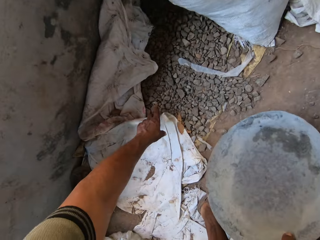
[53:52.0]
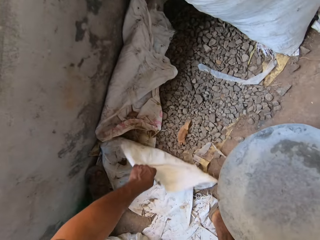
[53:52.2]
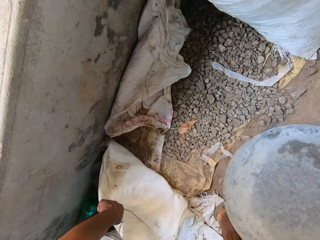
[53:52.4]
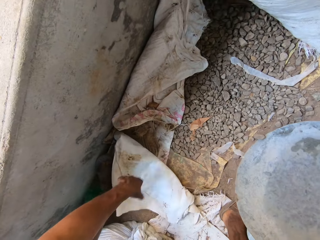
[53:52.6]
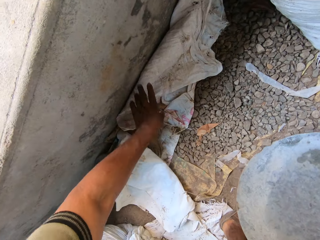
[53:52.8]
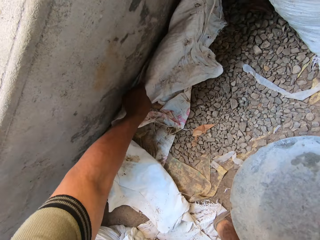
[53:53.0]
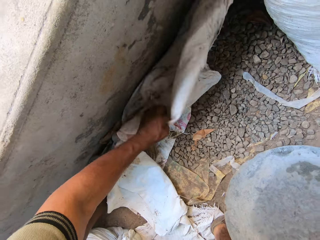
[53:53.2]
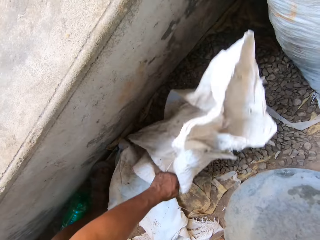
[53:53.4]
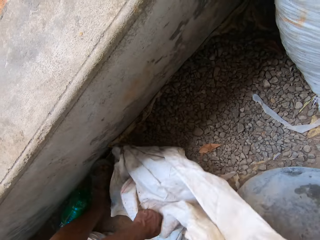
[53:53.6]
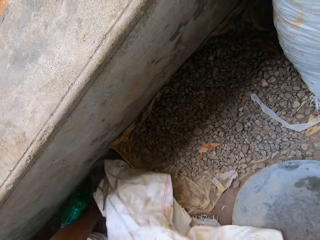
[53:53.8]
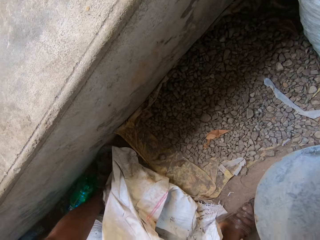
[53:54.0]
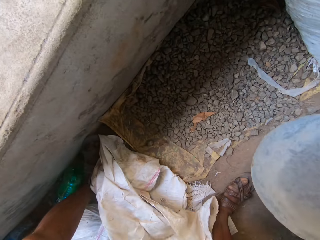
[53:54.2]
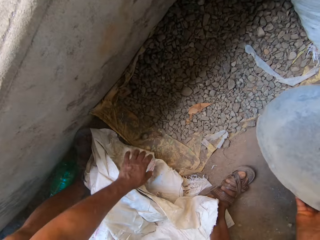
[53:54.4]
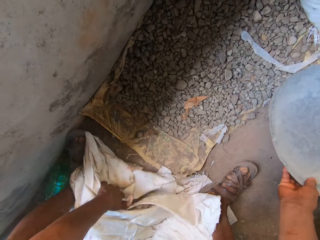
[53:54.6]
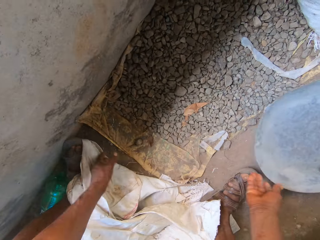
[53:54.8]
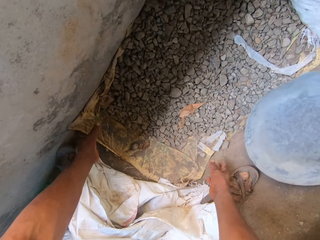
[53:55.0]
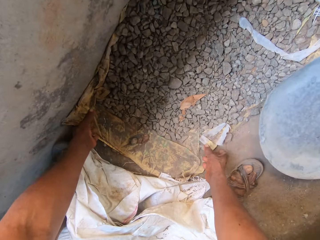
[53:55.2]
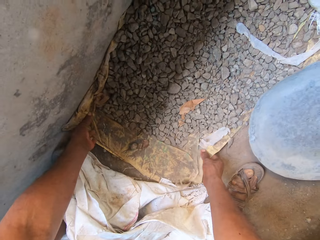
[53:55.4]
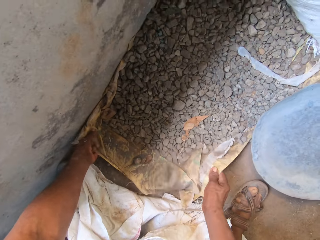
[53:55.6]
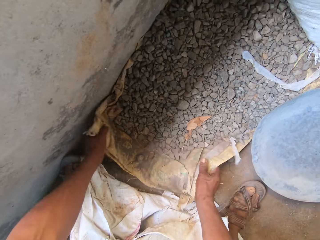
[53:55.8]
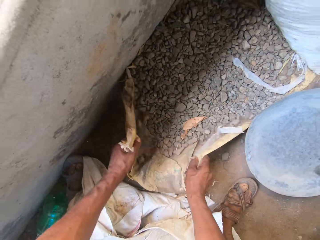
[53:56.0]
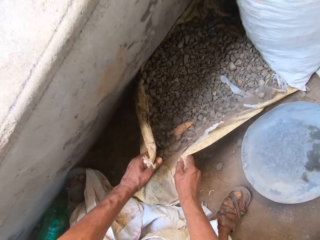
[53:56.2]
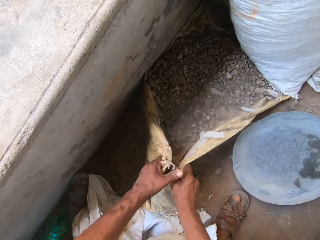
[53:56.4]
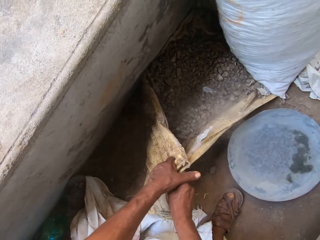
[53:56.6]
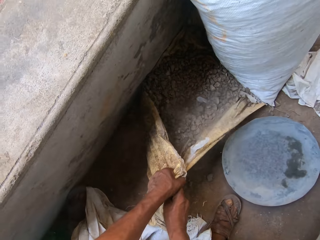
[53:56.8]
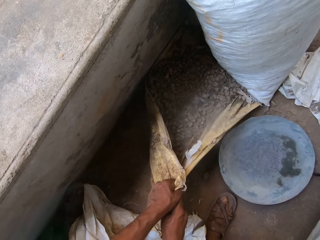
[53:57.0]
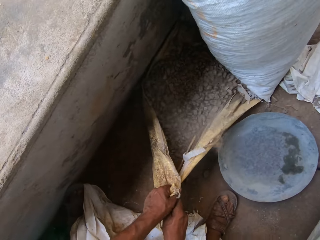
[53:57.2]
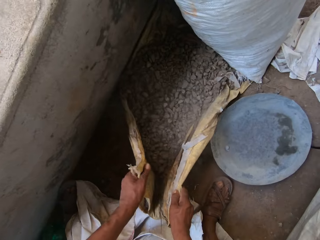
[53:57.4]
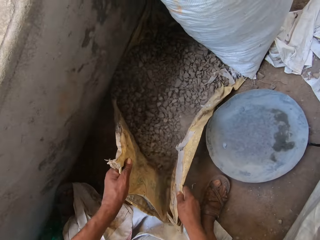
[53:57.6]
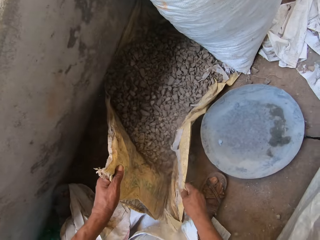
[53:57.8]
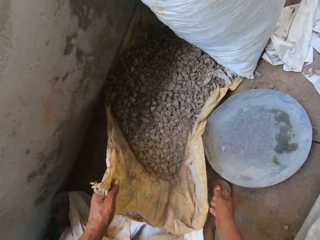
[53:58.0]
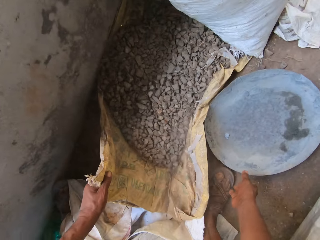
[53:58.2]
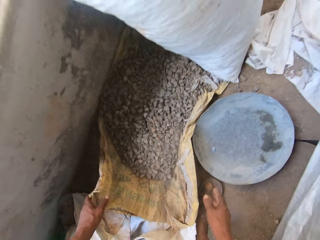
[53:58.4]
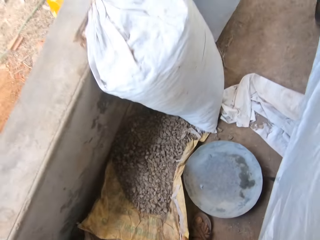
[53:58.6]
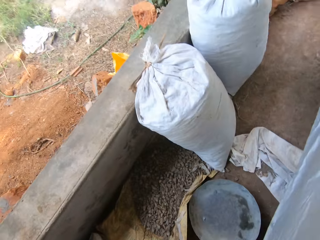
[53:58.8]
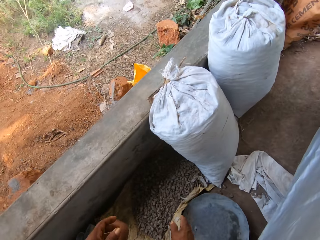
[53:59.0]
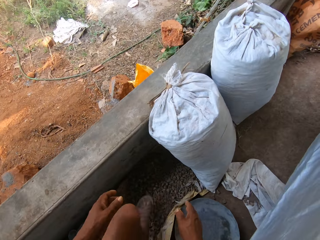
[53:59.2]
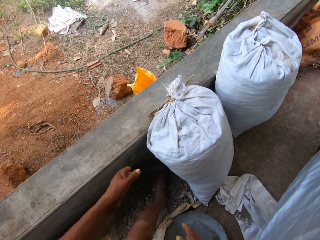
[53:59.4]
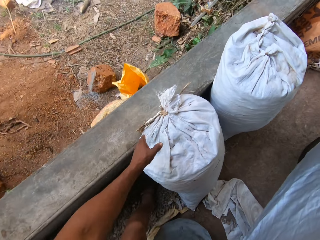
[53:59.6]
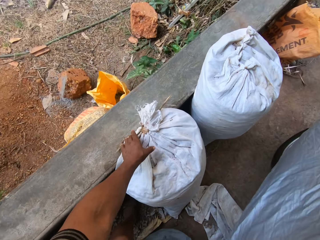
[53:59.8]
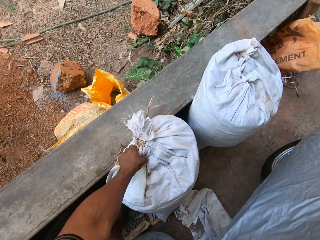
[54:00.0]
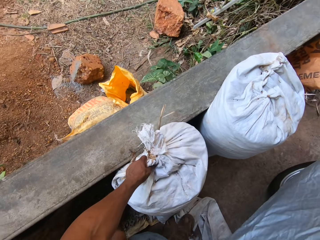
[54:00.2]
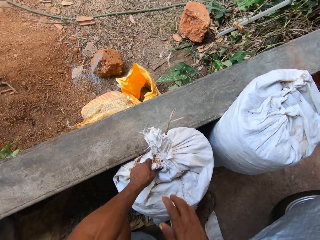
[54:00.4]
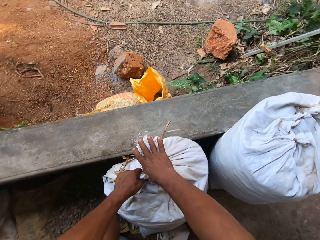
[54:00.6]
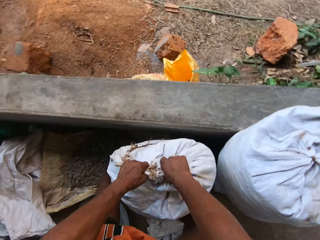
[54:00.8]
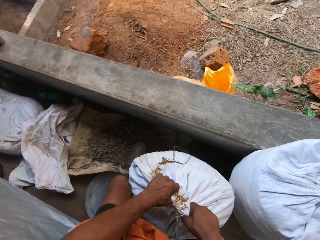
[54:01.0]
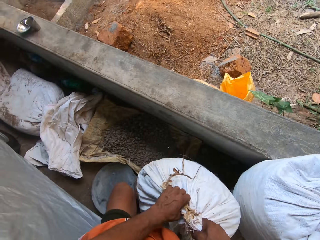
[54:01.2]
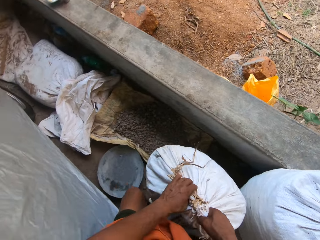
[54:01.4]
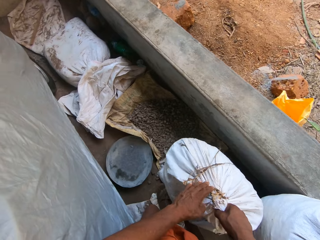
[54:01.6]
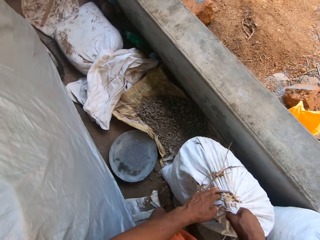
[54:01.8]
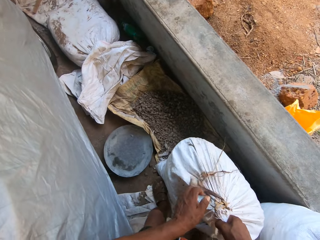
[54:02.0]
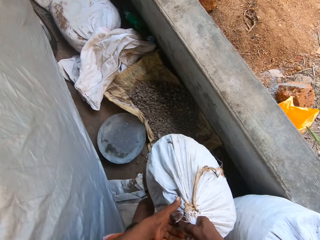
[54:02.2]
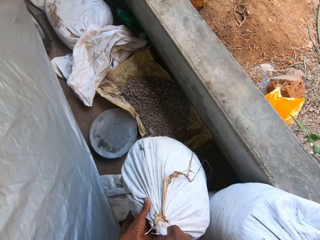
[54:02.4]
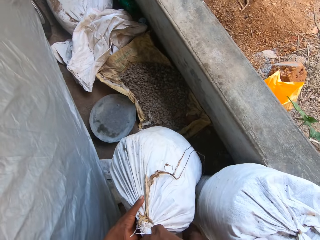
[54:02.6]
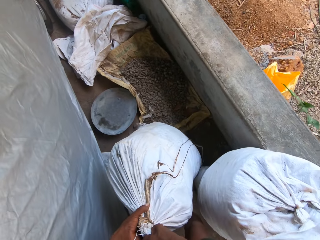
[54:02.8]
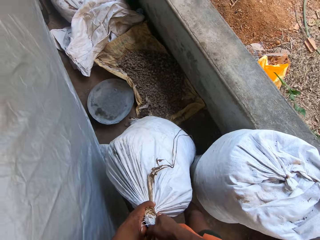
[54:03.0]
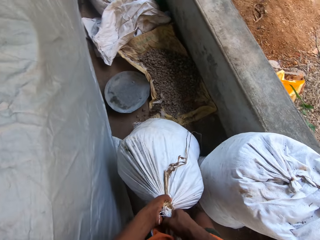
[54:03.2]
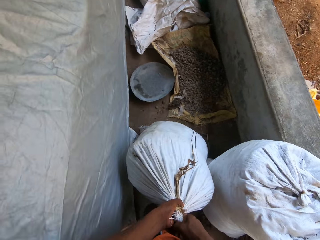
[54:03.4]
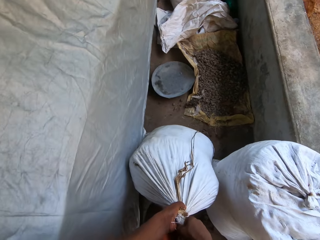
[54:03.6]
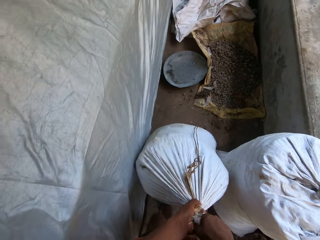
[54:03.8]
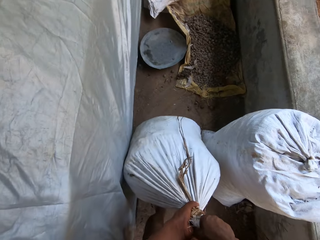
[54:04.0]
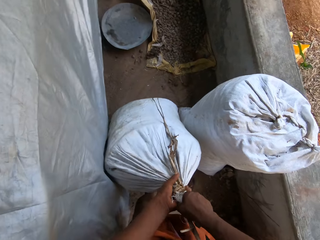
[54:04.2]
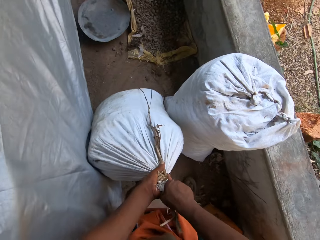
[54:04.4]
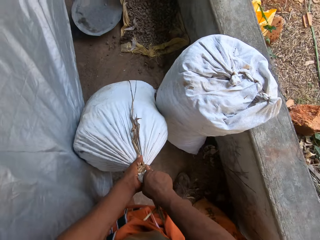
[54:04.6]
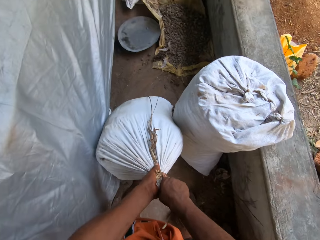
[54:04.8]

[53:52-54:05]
The camera wearer removes the gunny sack from the concrete with his left hand. He drops the tray from his right hand to the ground. He lifts a sack of granite with both hands. He folds the gunny sack with a concrete. He holds the sack of granite with his left hand. He drops the sack of granite from his left hand on the floor. He makes a step. He holds the sack of granite with his left hand. He pulls the sack of granite on the ground with both hands.

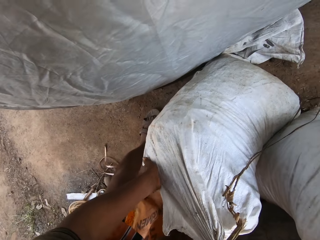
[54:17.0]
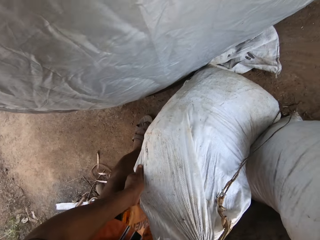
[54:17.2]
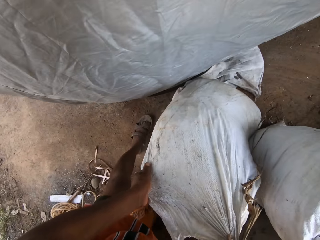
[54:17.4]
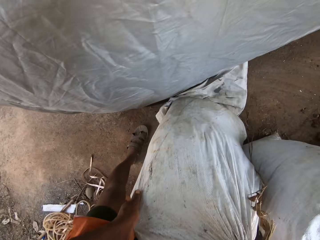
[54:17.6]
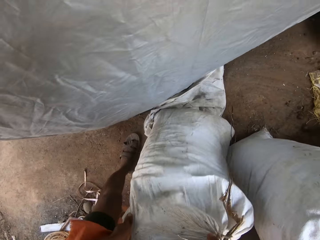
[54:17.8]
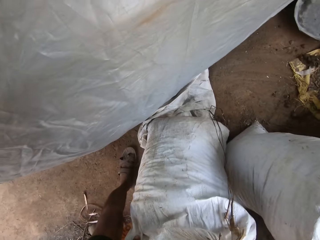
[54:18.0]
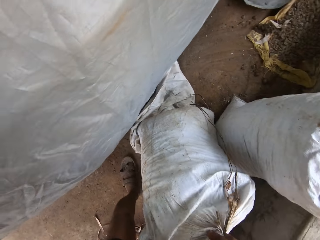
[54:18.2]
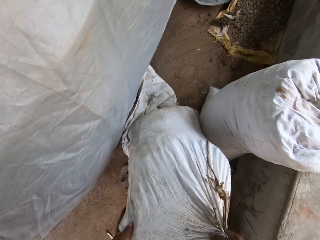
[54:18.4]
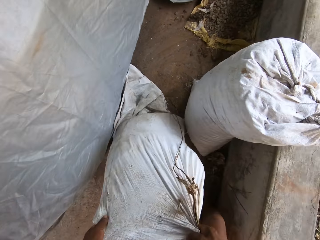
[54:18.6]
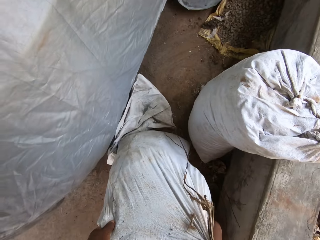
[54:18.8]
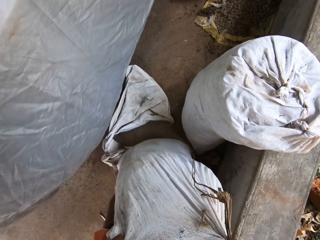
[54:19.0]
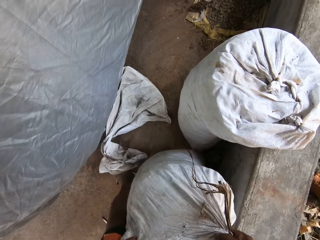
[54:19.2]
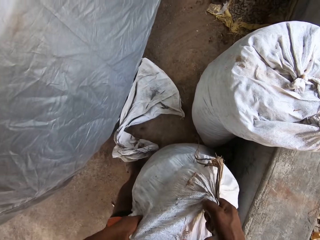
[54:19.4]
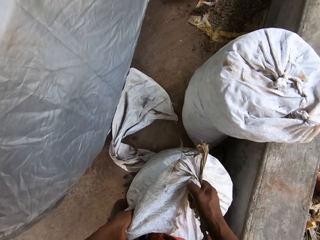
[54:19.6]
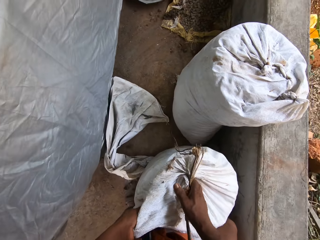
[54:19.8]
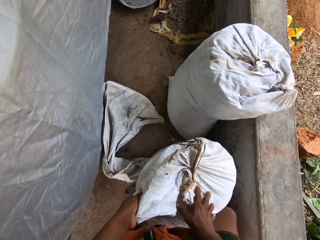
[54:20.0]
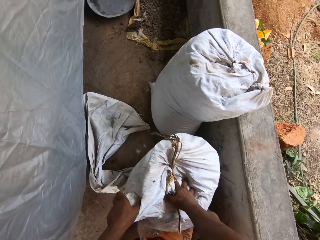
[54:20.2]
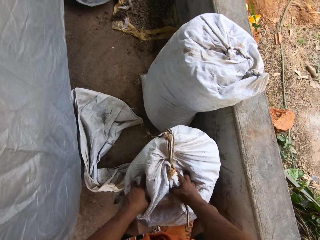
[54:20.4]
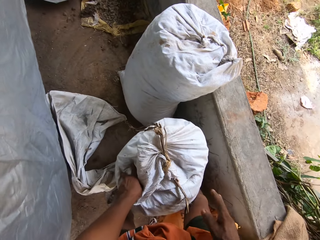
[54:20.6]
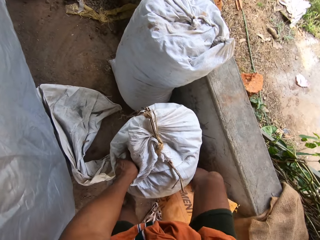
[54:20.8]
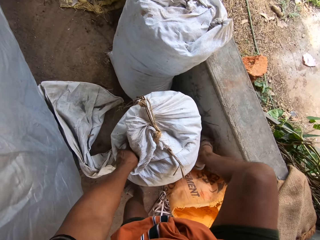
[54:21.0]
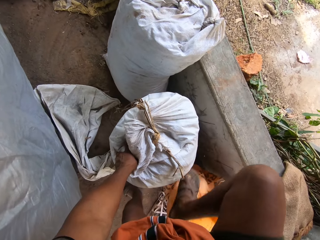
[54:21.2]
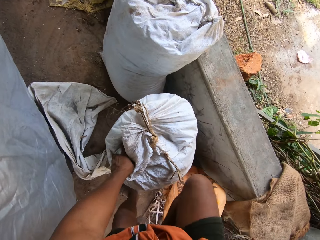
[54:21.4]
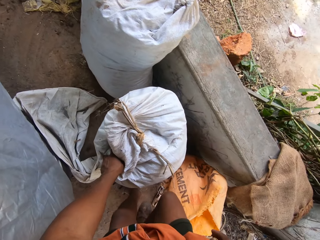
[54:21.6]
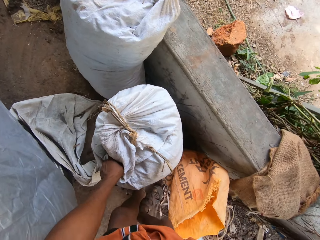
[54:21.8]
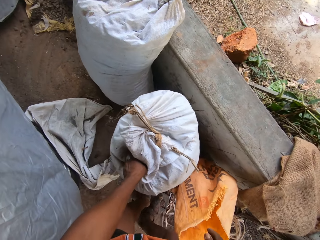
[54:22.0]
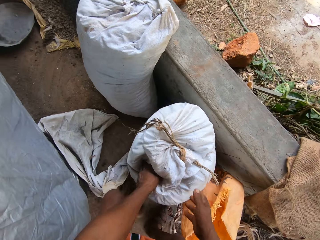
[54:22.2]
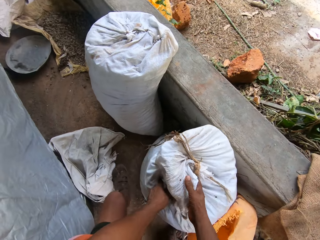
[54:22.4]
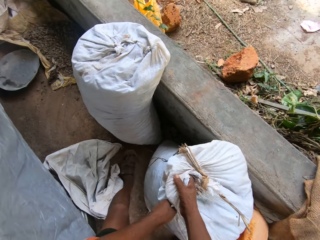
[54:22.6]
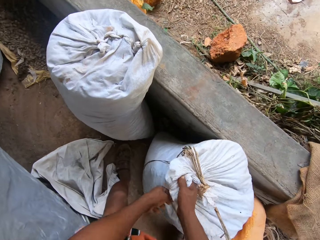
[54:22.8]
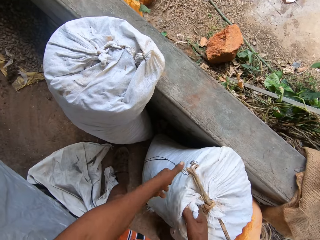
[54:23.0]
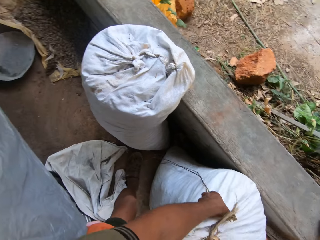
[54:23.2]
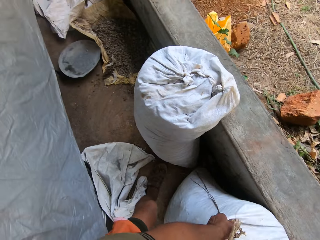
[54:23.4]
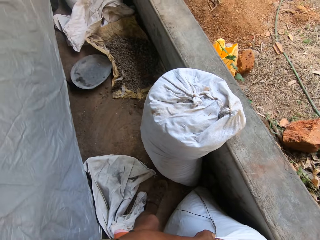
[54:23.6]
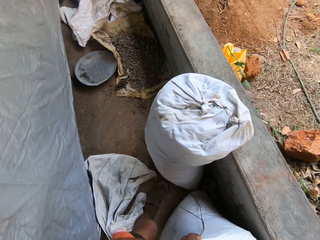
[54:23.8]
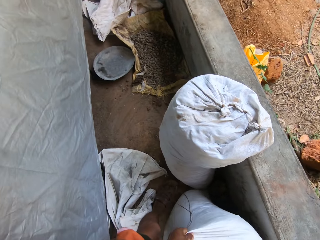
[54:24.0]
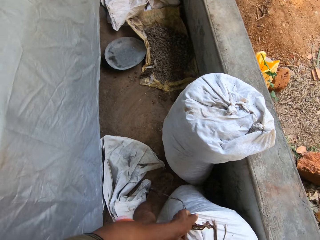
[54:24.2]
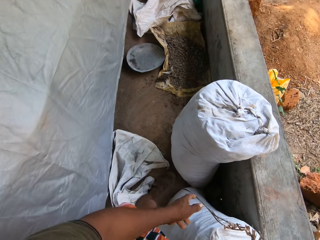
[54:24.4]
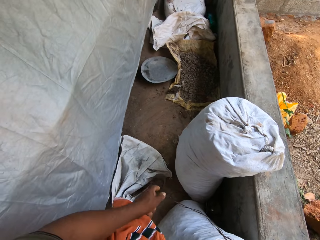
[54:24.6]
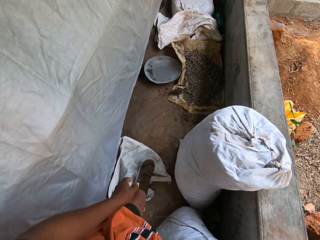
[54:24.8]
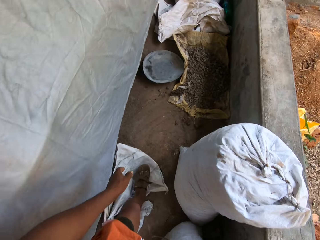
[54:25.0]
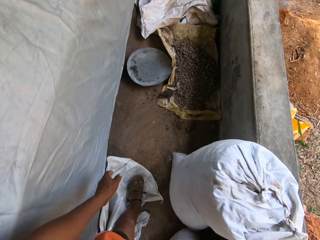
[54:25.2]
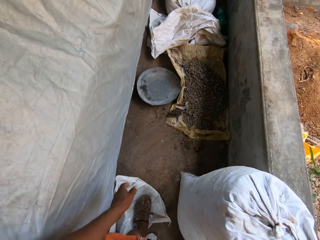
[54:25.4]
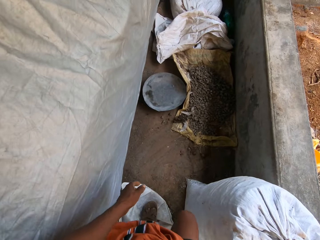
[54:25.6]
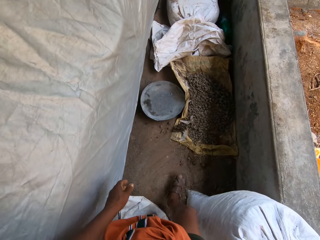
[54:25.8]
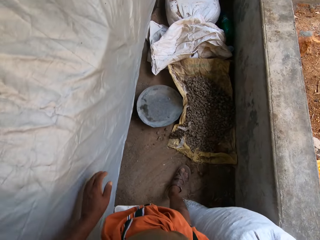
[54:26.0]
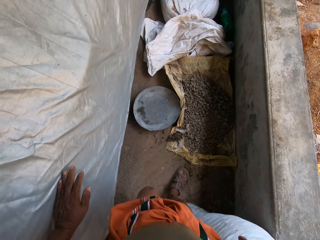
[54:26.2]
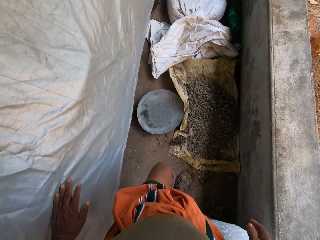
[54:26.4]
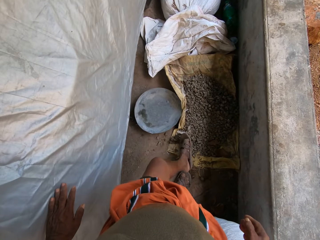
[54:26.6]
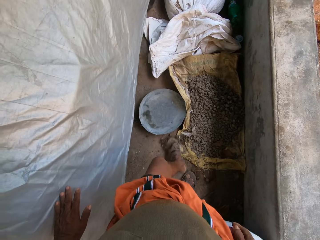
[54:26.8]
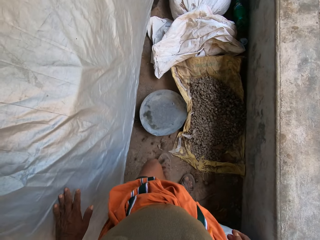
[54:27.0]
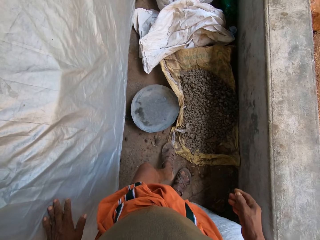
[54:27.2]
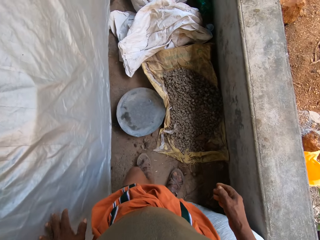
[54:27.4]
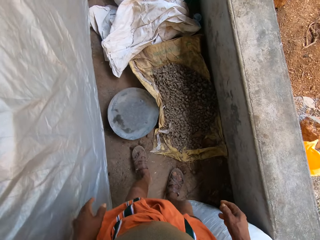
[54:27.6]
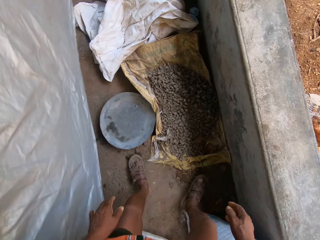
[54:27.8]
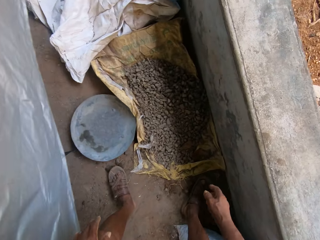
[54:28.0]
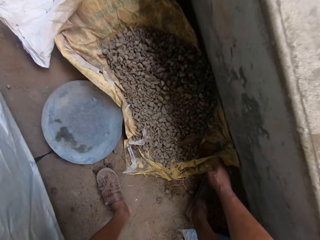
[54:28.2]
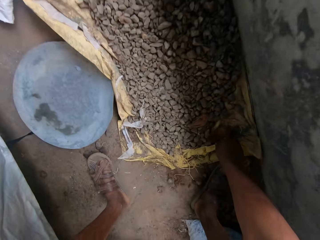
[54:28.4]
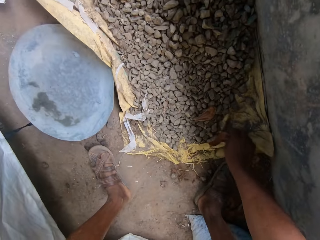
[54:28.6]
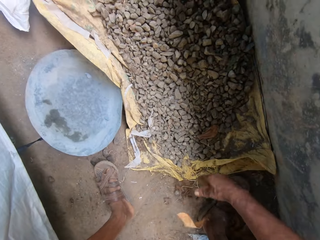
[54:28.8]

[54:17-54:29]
The camera wearer rests the tied sack on a wood fence with both hands. He leans the sack against the wall with both hands. He shoves granites off the edge of the sack with his left foot. He removes dead leaves off a pile of granite stones on the sack.
